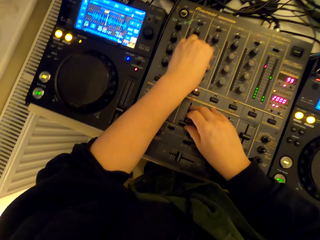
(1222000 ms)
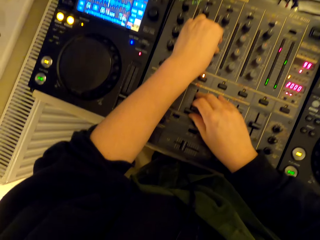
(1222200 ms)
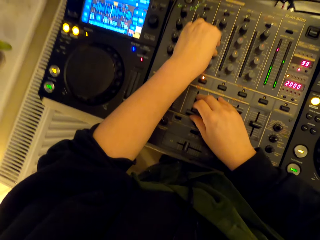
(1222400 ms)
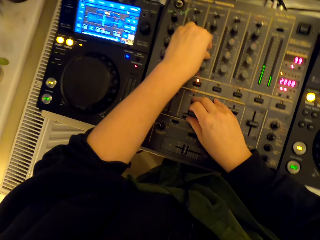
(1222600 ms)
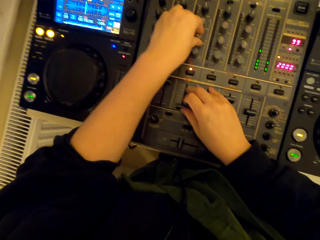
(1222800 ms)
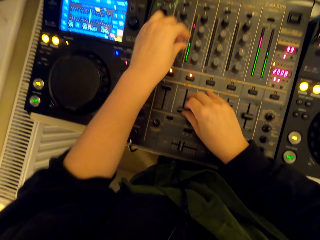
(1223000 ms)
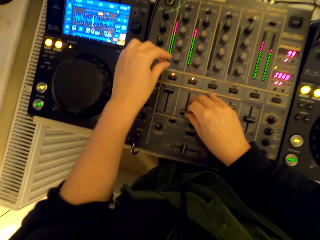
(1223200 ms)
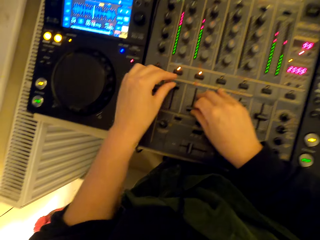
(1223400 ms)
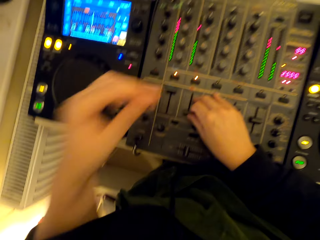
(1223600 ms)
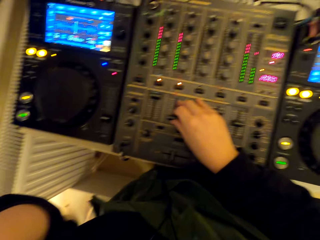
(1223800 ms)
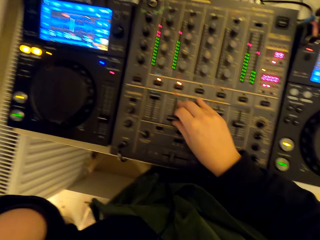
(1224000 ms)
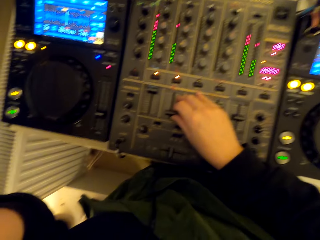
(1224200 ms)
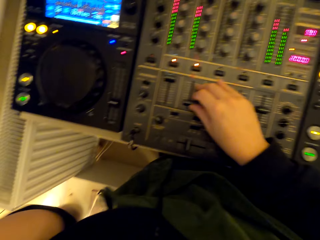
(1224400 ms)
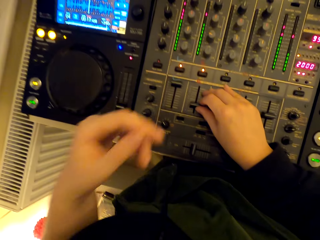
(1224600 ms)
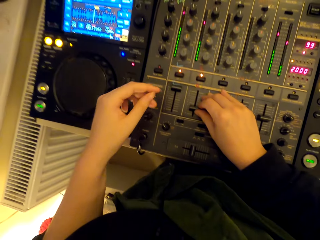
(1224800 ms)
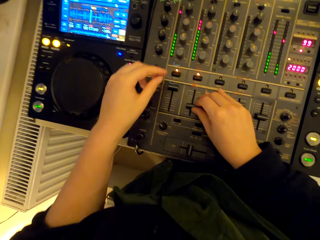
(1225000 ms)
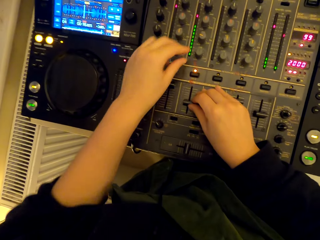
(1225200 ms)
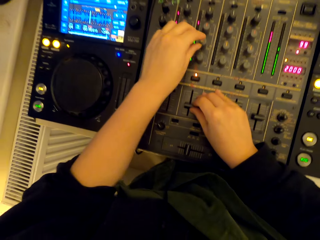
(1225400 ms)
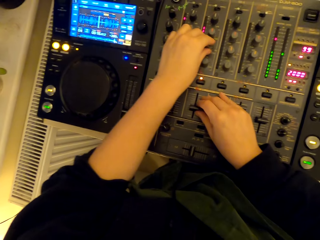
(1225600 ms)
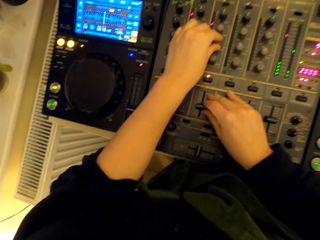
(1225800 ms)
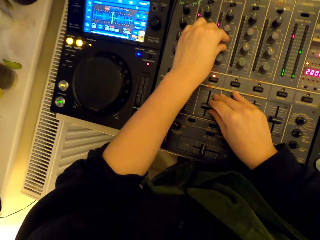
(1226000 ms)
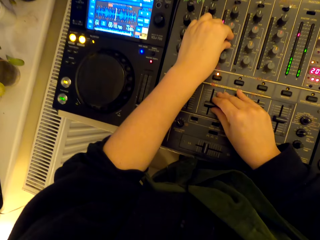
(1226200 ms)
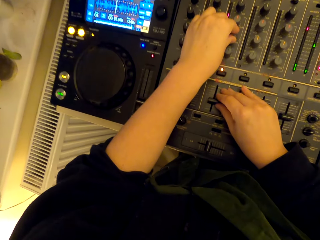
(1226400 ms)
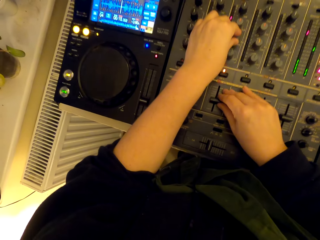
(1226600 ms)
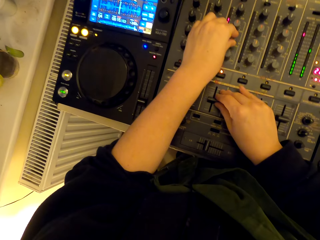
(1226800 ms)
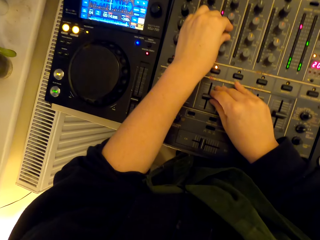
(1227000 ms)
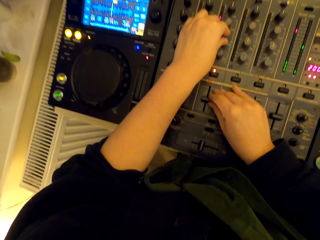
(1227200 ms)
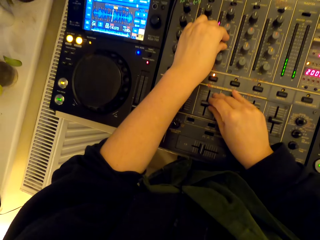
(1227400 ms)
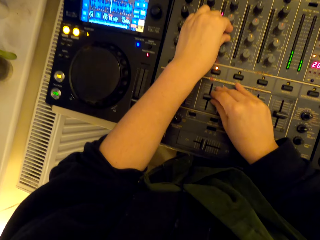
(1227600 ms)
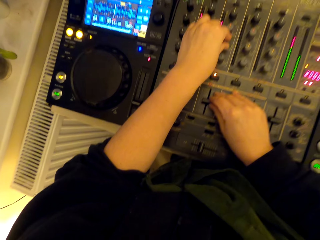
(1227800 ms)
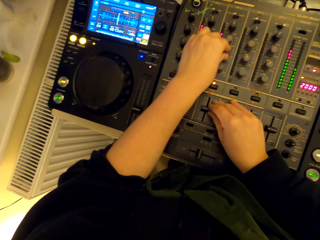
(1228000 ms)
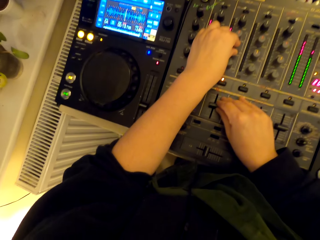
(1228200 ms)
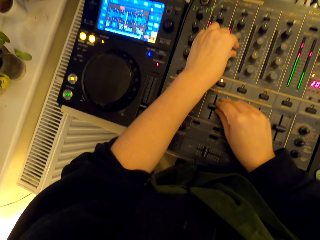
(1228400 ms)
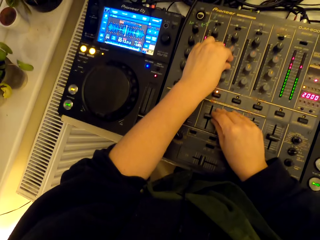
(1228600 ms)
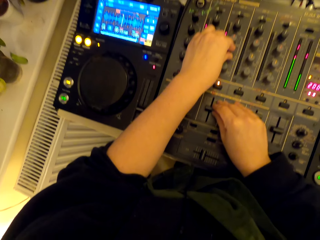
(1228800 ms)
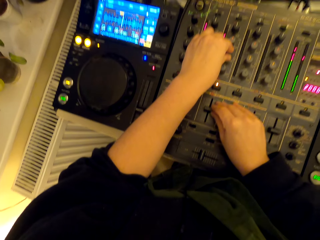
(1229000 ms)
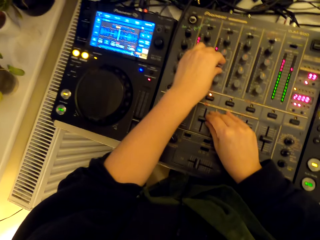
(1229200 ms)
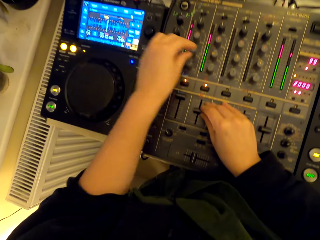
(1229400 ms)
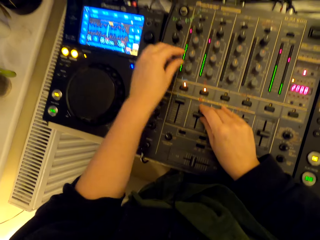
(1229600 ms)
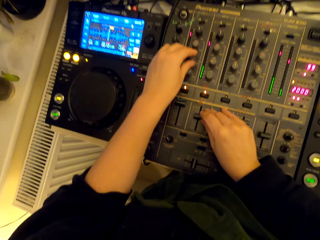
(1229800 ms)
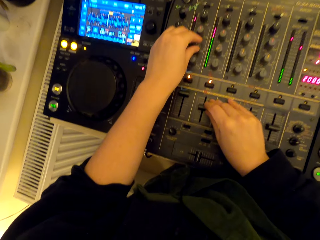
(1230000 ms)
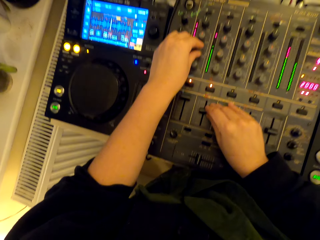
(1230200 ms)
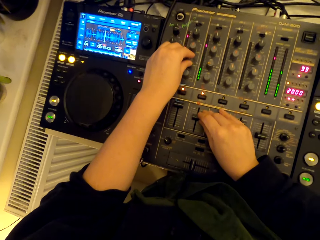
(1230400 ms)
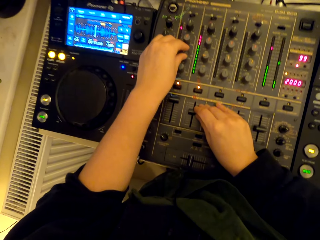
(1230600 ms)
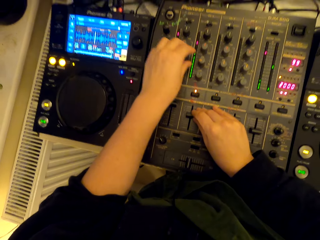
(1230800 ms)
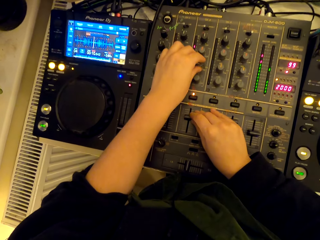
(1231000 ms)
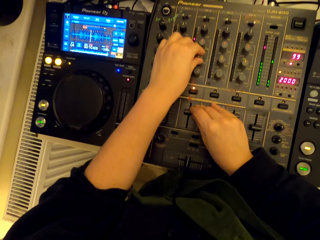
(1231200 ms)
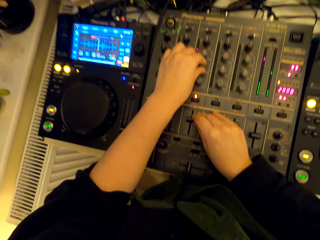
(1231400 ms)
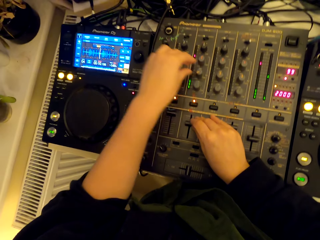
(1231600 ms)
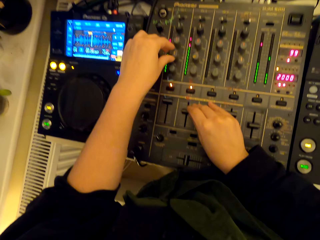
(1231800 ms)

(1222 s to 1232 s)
The camera wearer adjusts the pitch slider. They turn the knob.

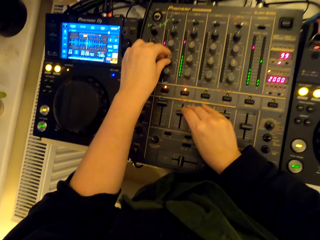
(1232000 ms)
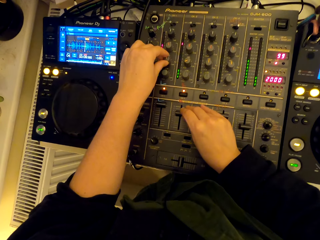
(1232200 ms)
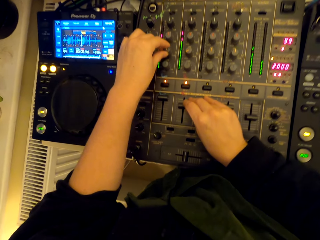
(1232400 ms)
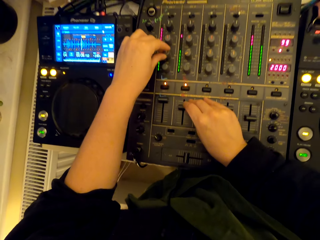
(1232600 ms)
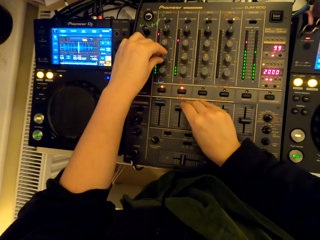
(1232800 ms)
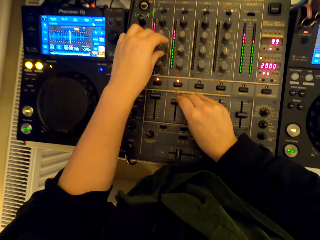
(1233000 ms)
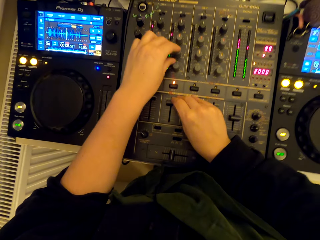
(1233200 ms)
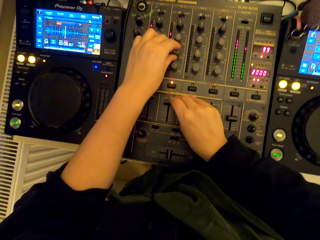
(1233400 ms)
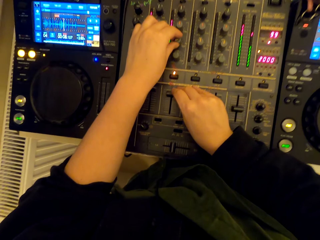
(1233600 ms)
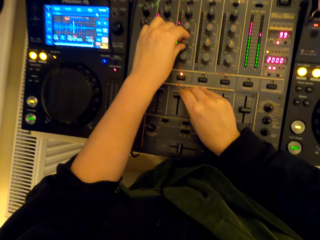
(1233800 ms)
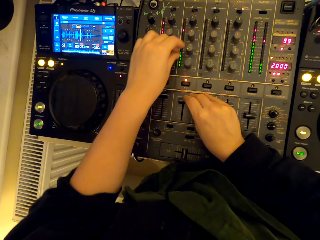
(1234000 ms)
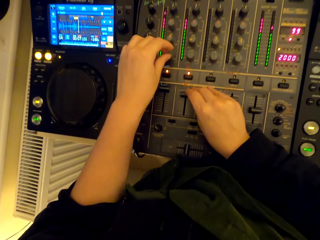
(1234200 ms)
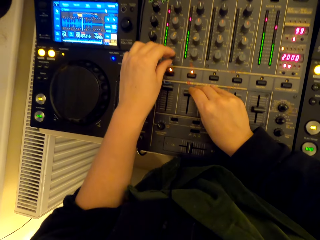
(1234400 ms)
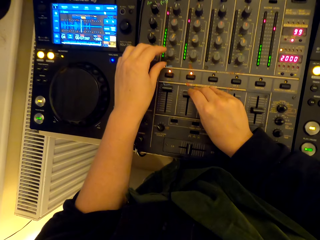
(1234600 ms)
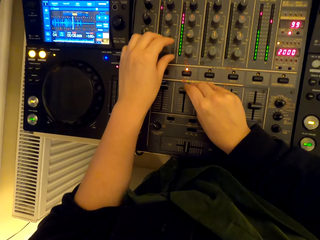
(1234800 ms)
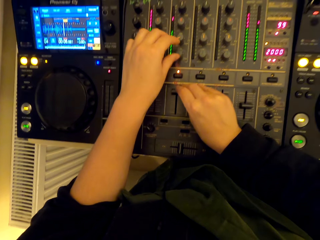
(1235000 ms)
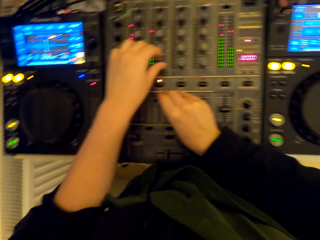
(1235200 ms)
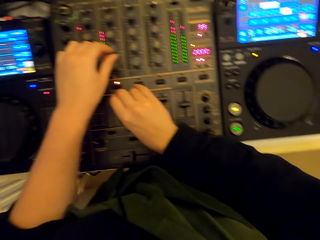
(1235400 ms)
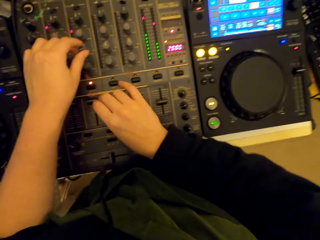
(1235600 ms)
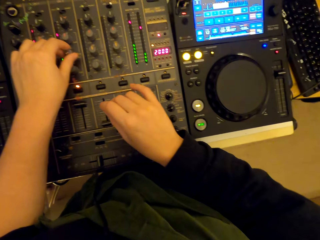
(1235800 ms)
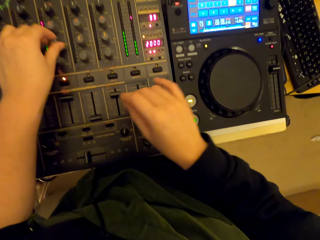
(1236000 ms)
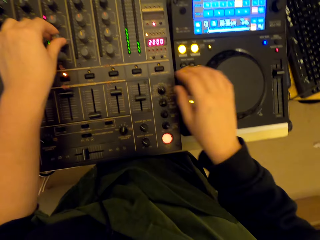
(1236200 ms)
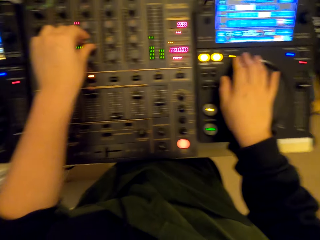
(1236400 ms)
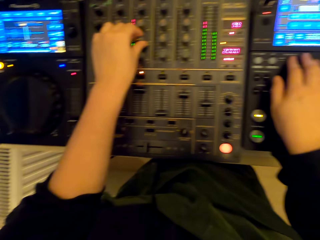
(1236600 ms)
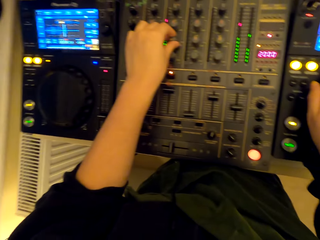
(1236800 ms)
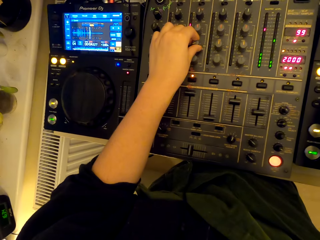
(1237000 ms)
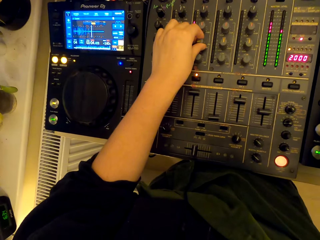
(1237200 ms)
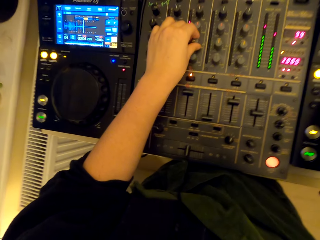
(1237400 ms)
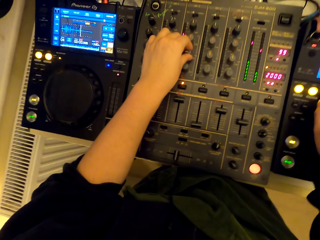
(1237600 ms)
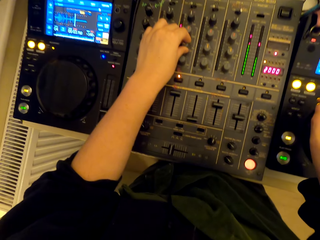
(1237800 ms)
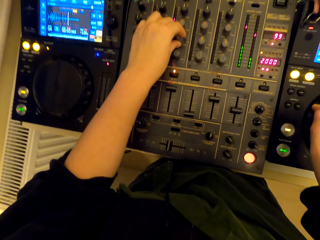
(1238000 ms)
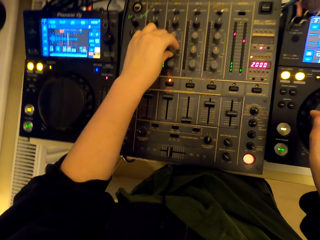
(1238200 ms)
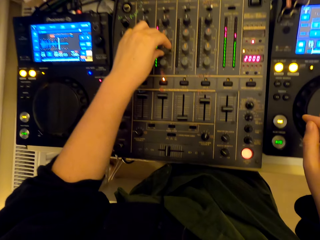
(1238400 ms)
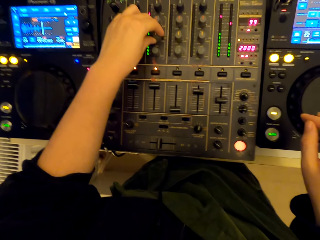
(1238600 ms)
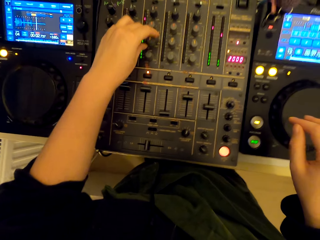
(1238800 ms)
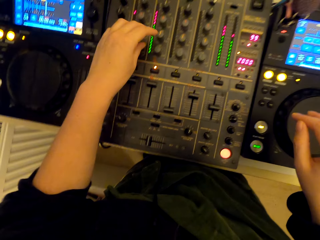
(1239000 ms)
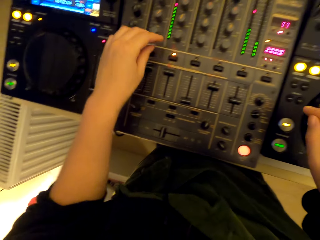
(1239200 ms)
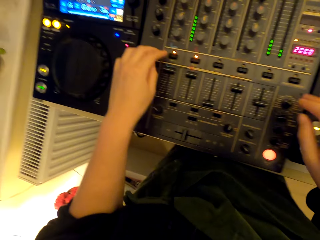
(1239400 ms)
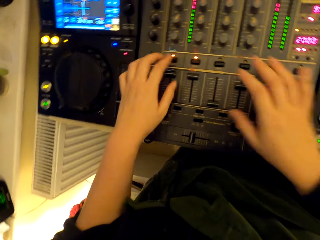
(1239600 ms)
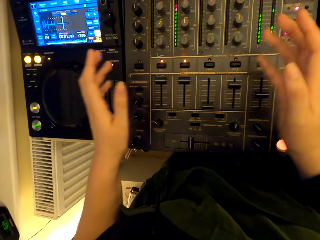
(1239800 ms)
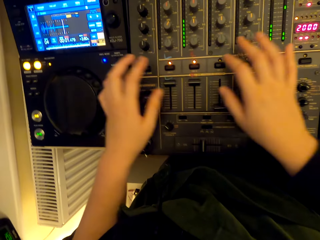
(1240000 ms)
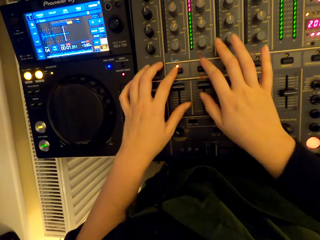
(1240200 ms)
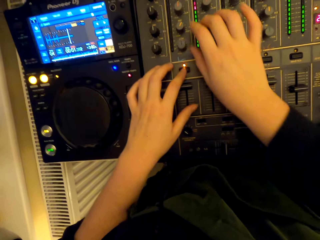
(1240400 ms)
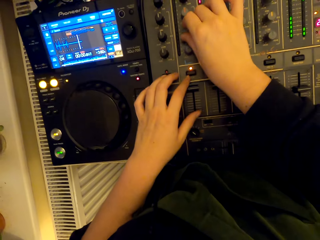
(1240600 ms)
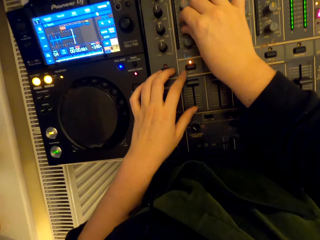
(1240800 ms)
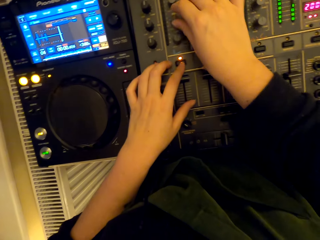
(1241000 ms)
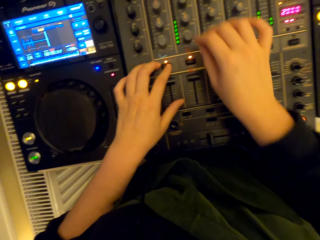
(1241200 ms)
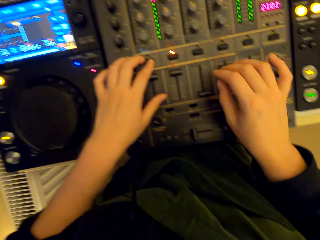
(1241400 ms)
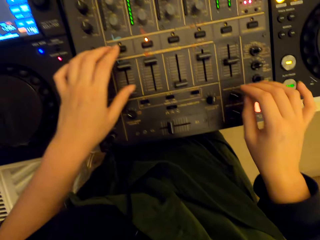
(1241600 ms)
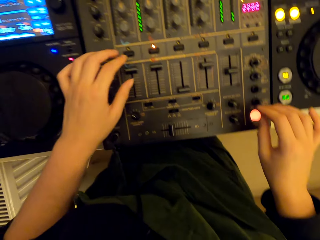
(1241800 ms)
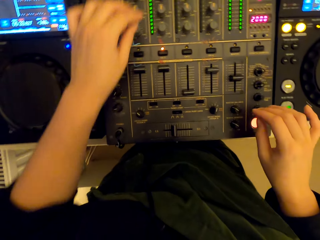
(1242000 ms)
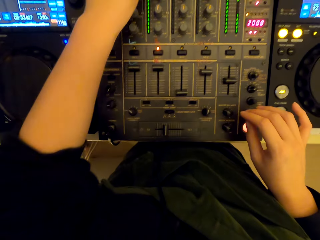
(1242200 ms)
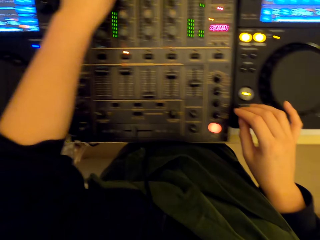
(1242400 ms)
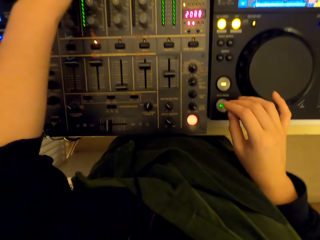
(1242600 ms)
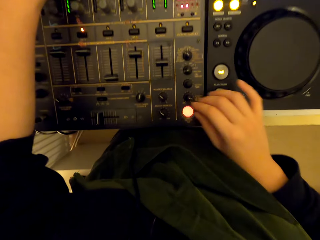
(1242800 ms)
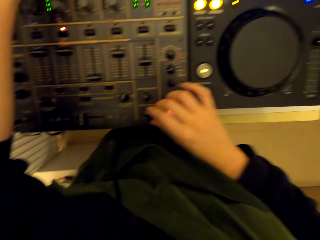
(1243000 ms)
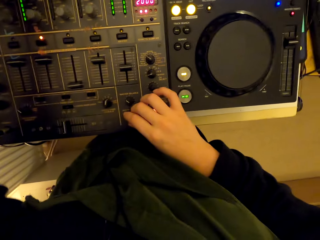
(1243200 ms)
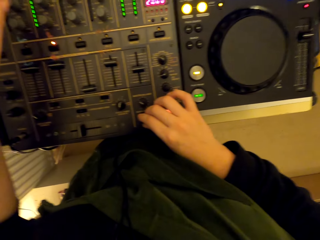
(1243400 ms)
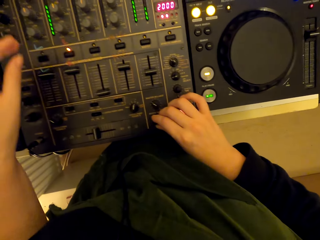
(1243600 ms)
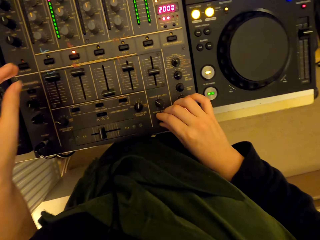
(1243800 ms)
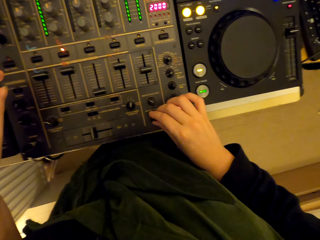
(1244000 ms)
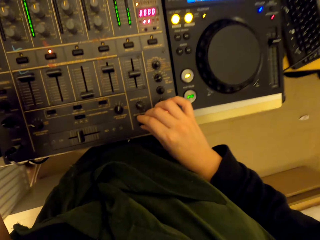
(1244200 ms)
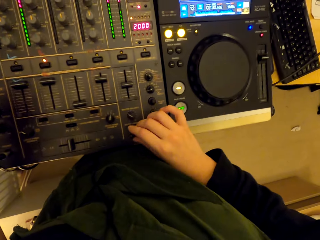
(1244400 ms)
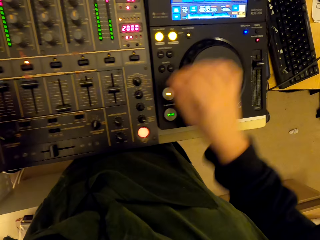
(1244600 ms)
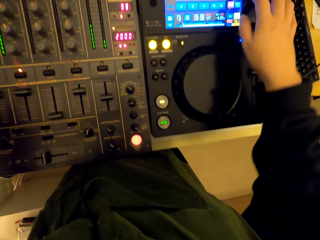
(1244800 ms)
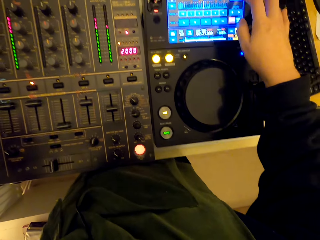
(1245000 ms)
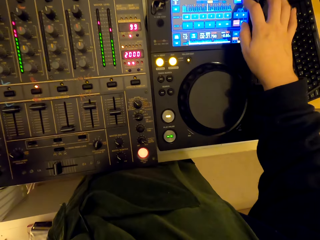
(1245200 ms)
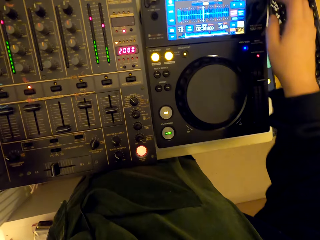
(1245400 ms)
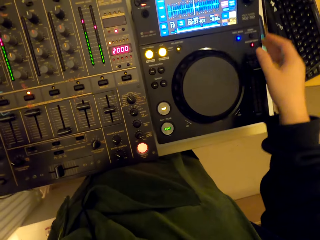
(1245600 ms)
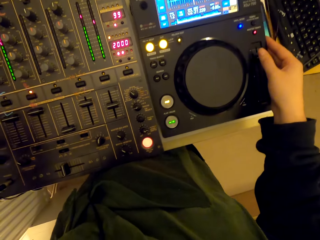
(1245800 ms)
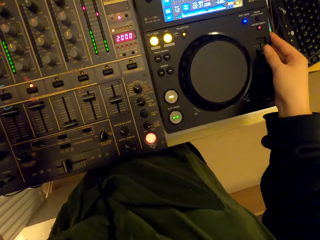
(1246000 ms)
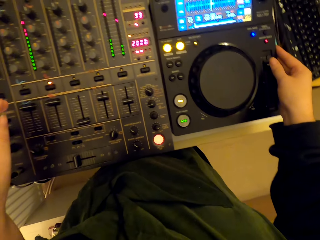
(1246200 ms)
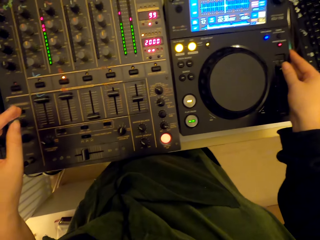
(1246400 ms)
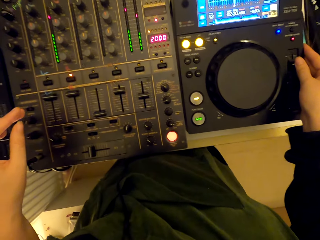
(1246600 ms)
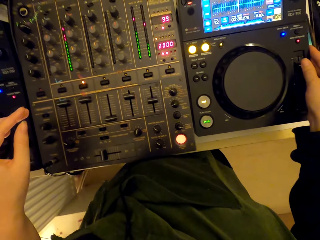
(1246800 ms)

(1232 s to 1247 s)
The camera wearer adjusts the pitch slider. They turn the knob. They press the button. They turn the knob. They touch the screen.
